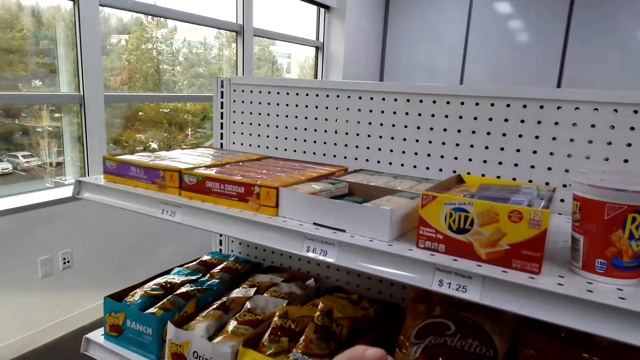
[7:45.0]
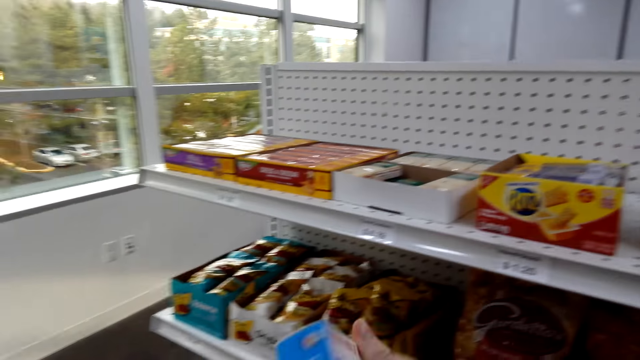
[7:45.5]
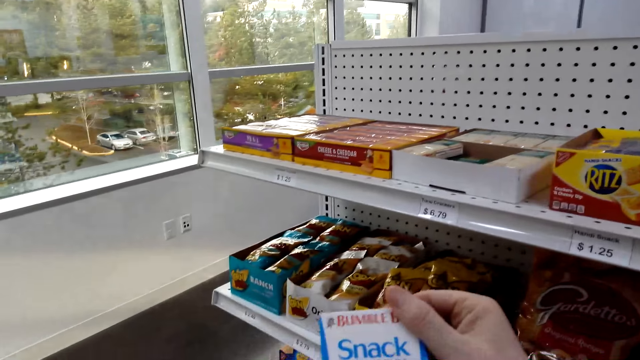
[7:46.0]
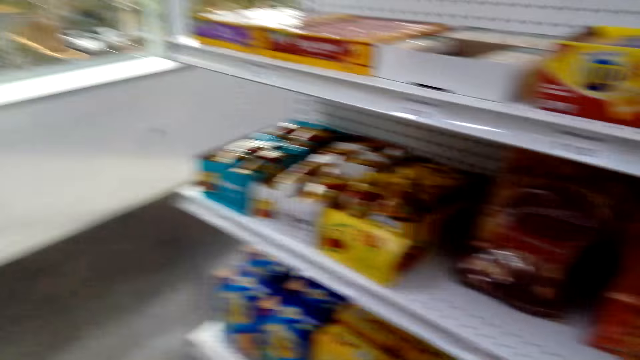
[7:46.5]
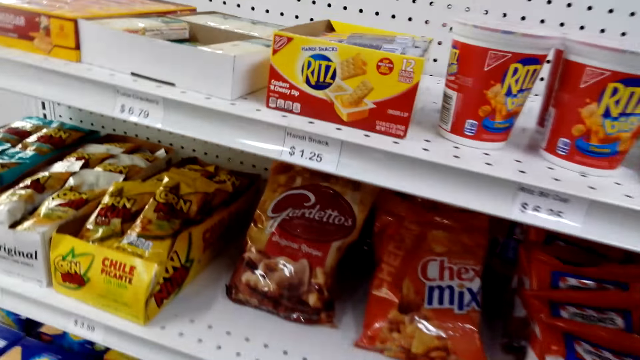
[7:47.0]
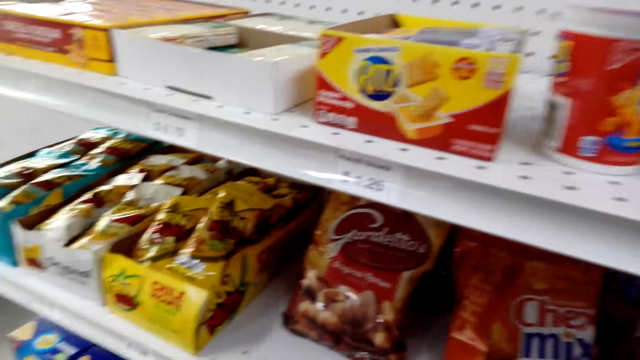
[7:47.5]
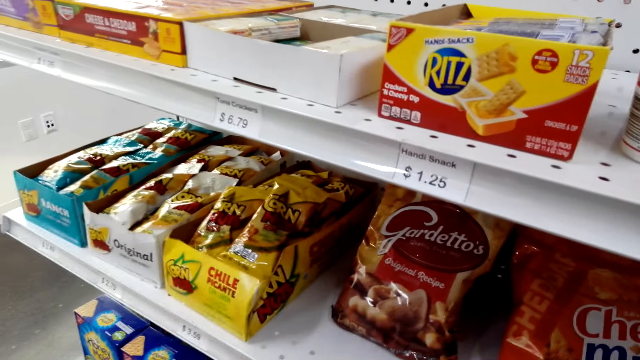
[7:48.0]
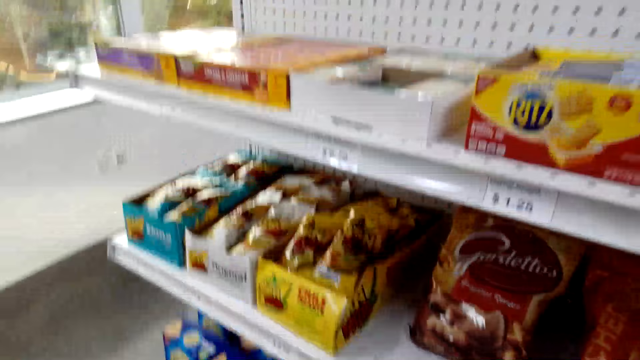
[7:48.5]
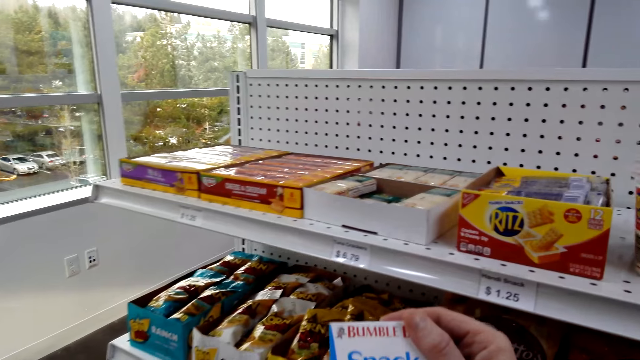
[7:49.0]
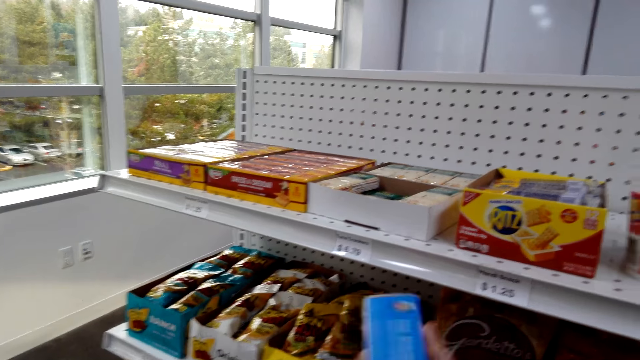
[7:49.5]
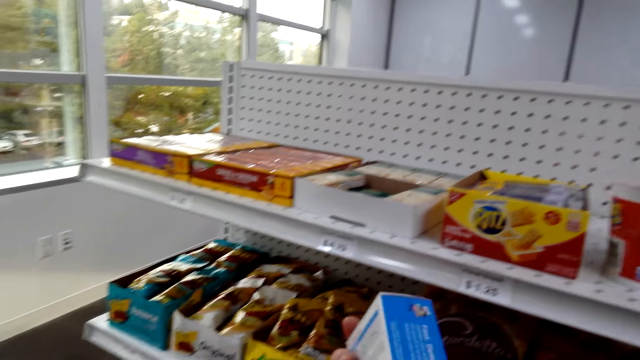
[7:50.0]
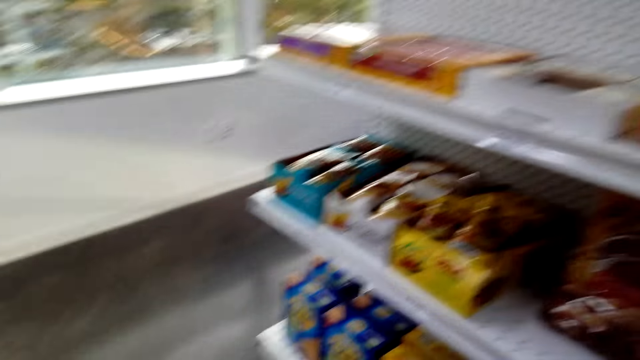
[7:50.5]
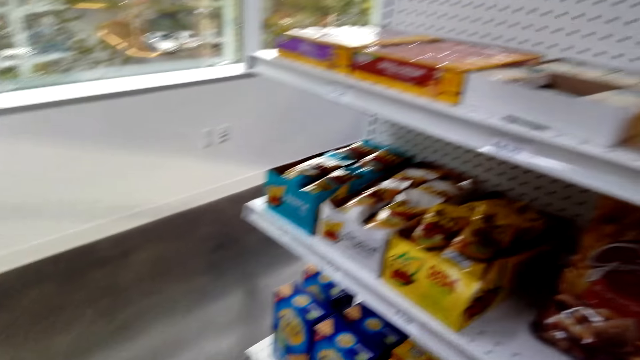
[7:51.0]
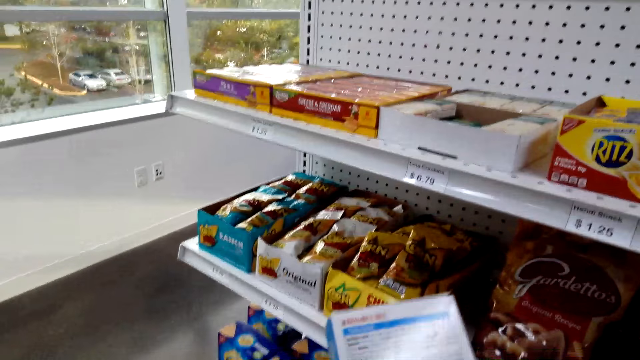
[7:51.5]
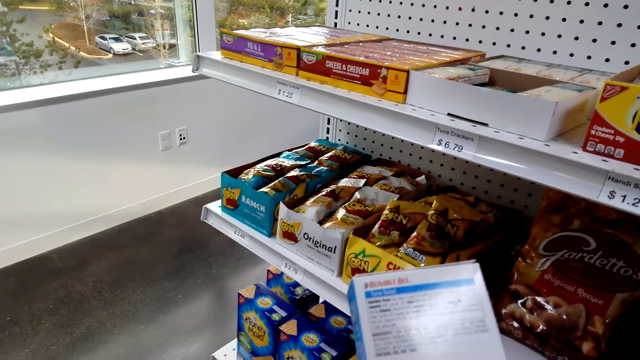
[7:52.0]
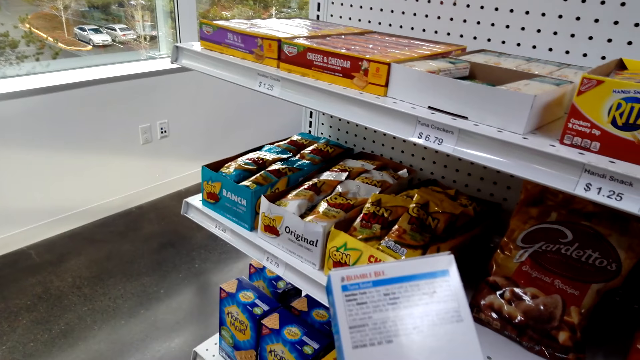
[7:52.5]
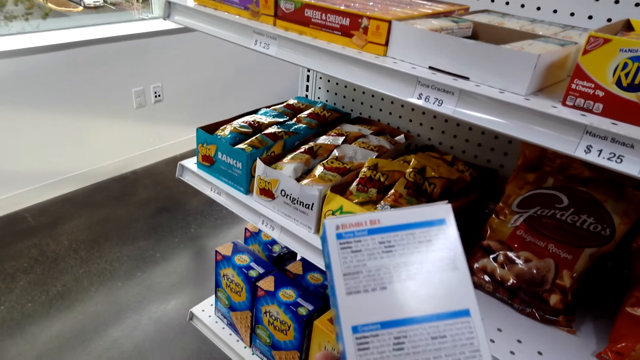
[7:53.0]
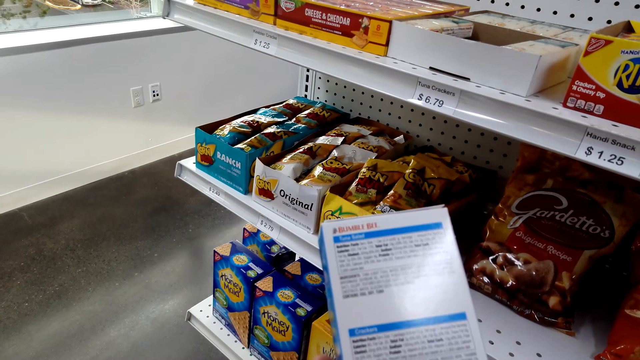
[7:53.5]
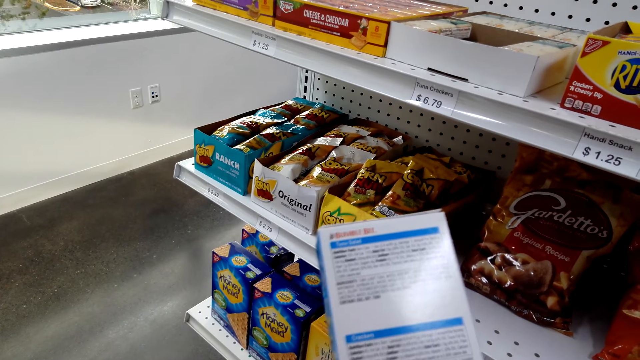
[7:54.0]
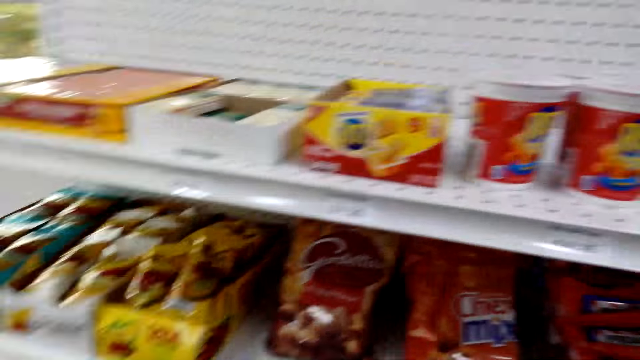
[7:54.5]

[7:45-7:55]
The camera wearer looks at the snack. They hold the snack, pick things, and look at the snack.

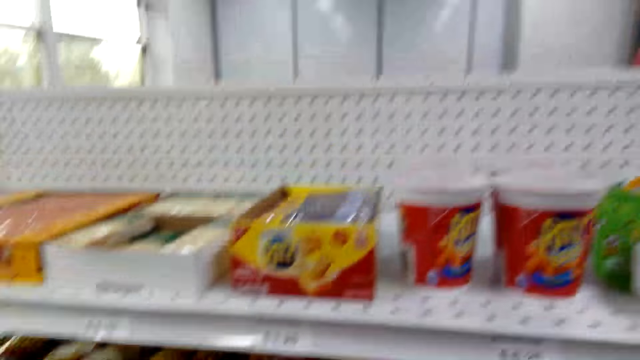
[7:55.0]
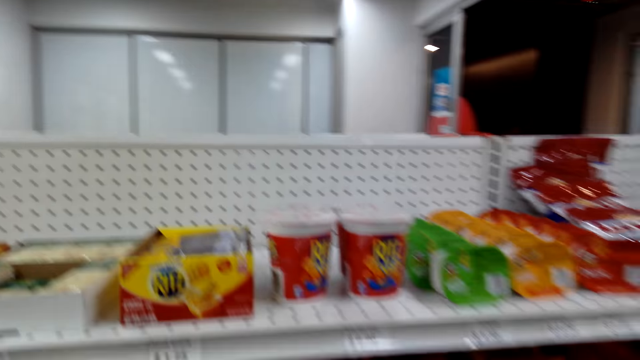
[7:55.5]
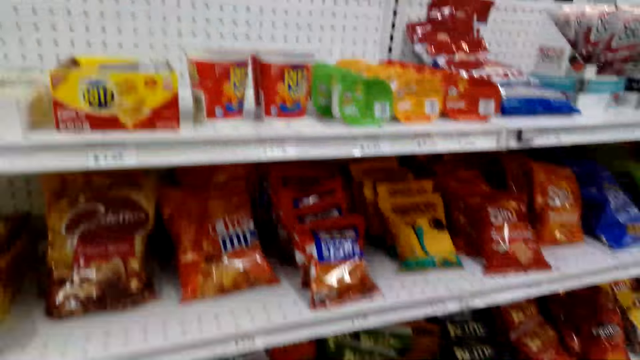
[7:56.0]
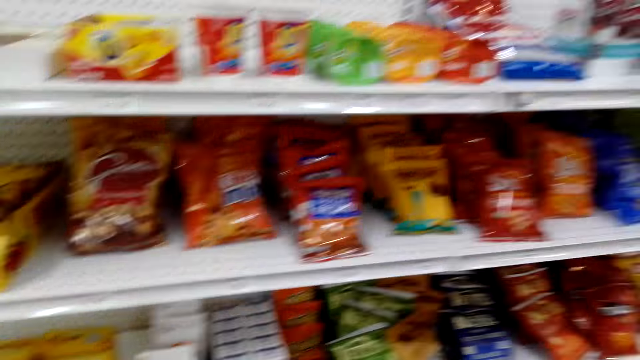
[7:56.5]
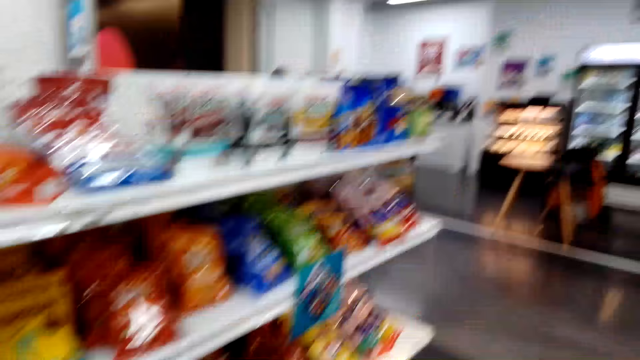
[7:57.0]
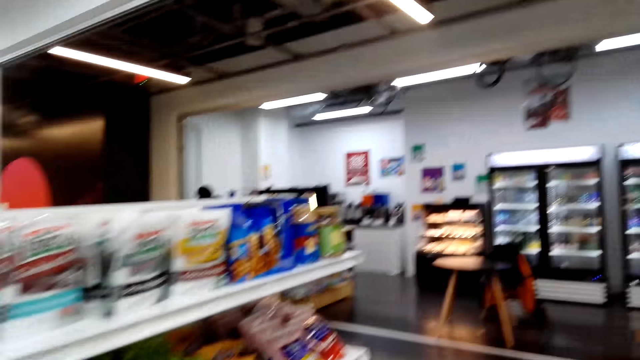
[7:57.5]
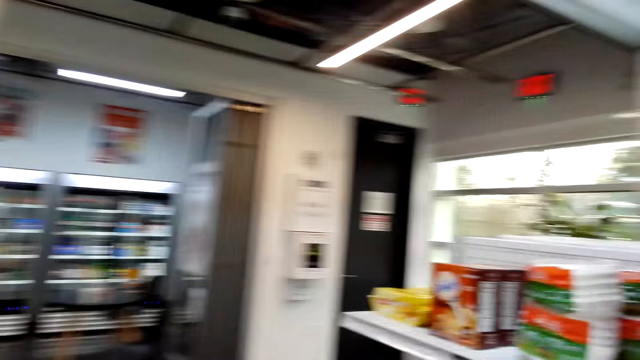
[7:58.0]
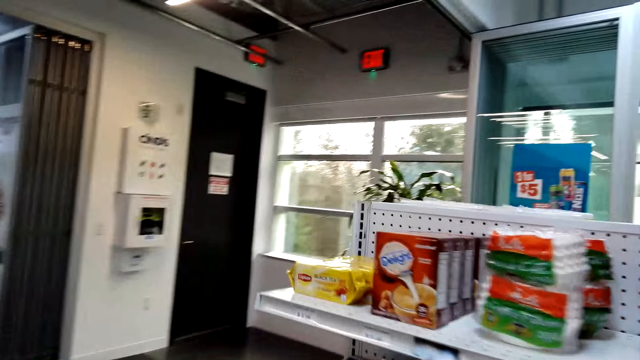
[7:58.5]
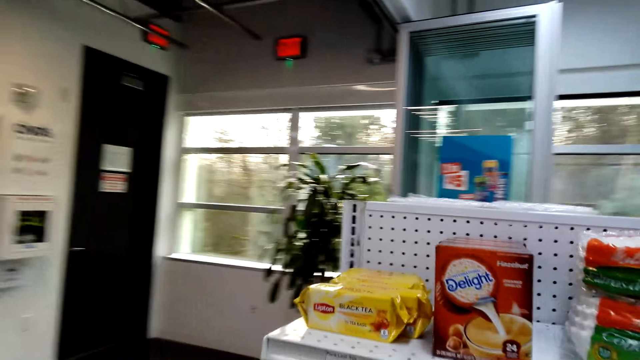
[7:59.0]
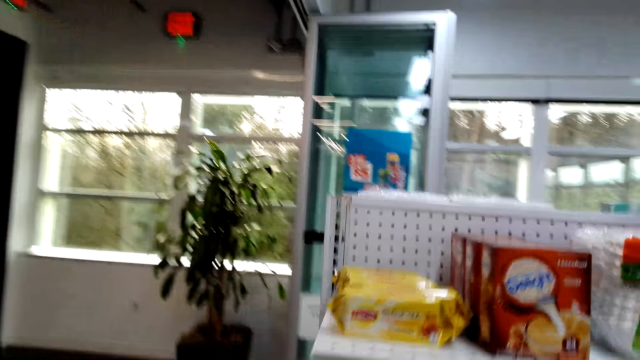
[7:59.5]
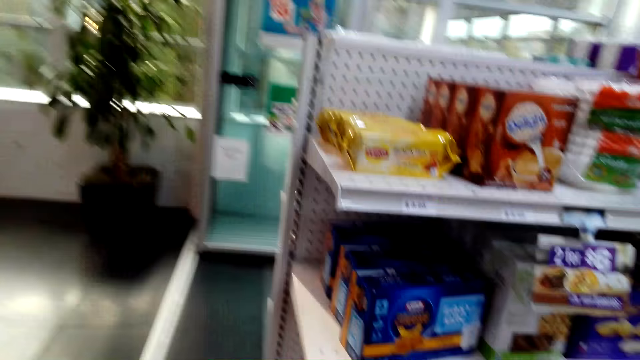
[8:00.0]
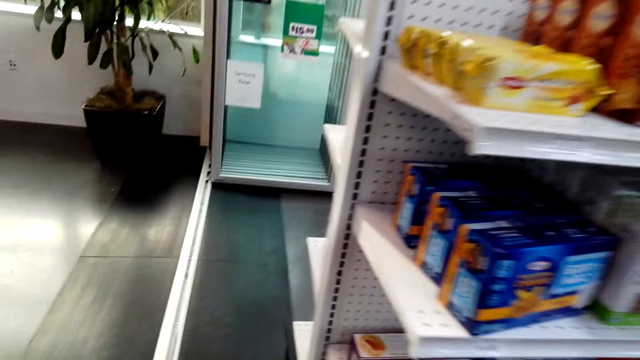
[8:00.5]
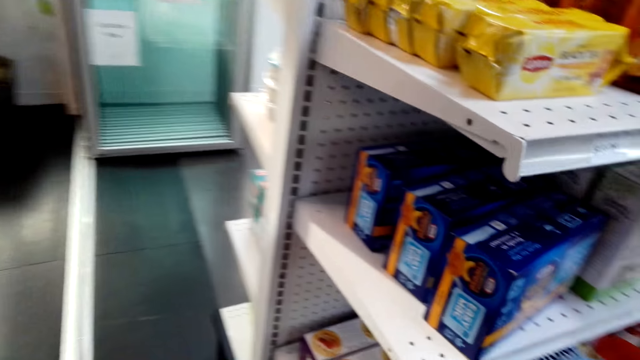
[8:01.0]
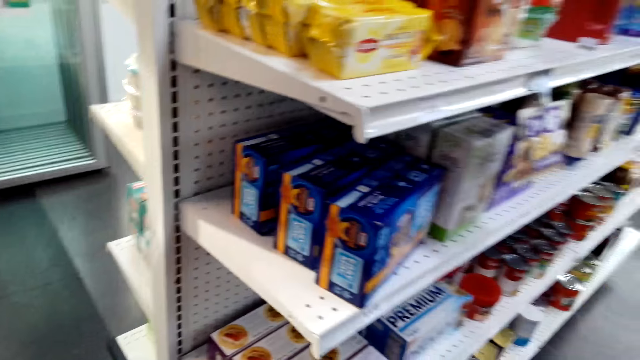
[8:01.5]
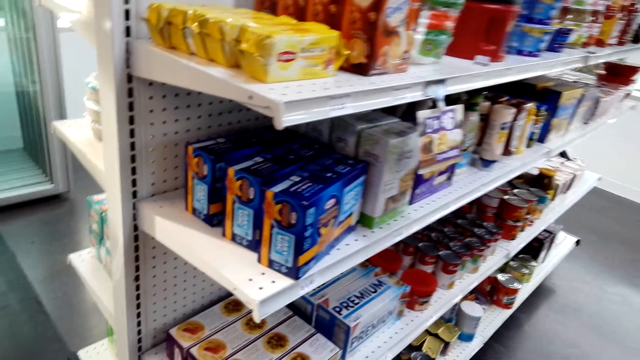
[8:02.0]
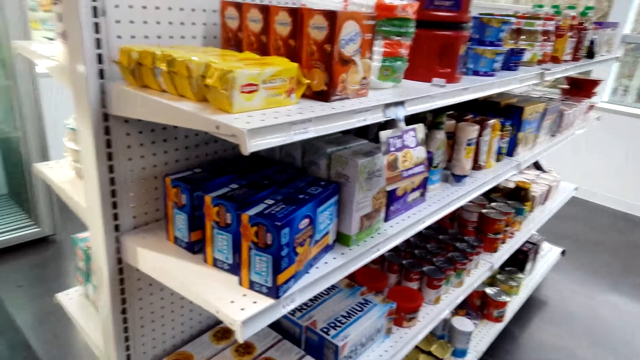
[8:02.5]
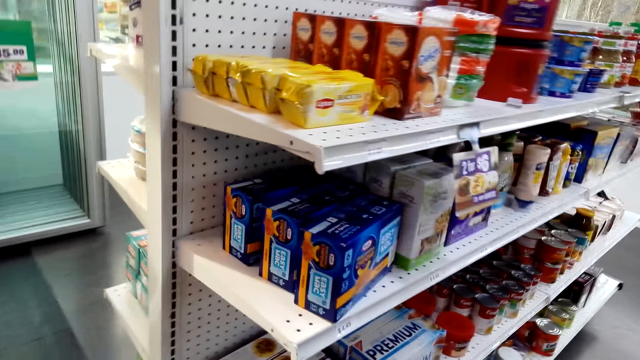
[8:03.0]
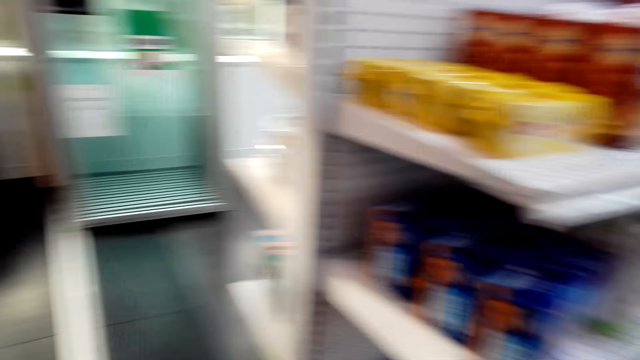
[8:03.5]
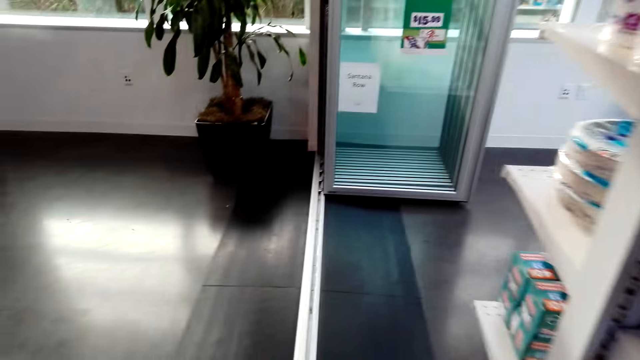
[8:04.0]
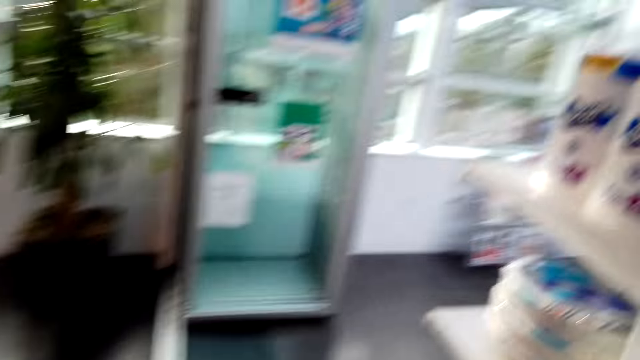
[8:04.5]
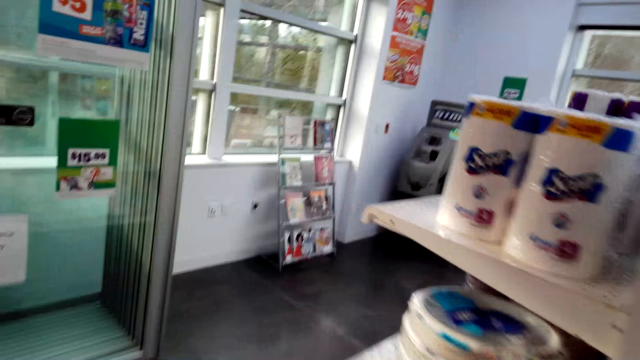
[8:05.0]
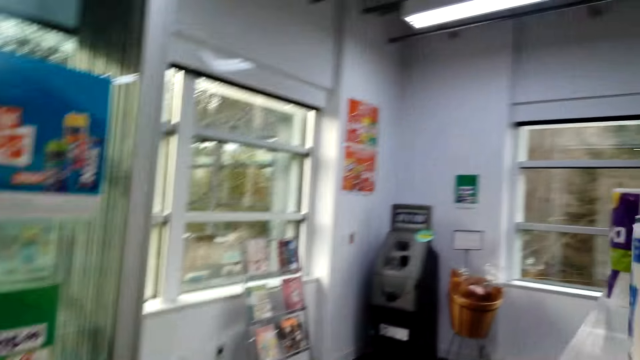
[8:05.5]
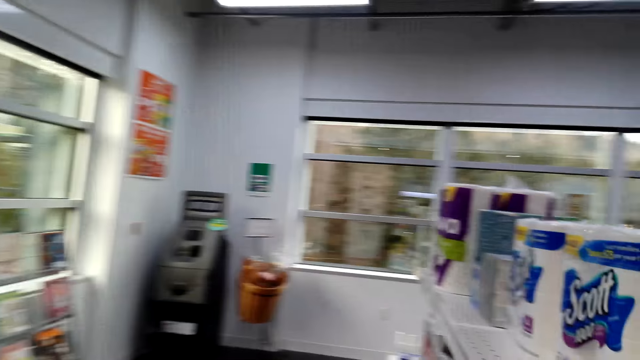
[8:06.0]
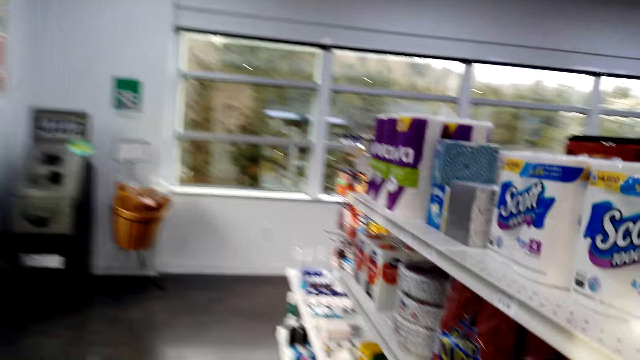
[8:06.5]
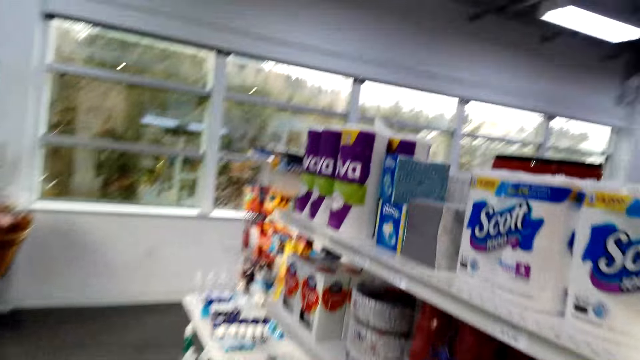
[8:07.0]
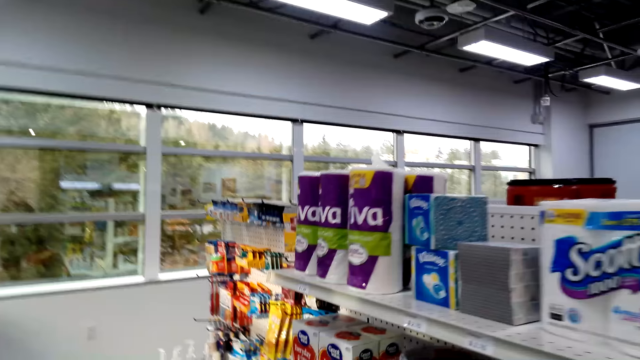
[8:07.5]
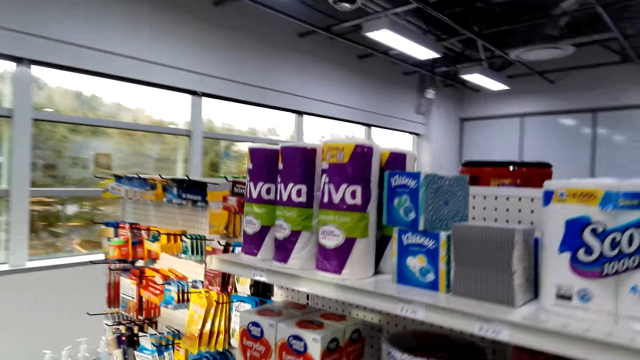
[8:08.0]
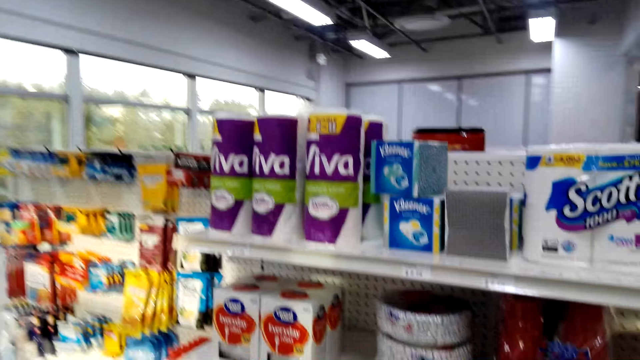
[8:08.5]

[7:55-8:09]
The camera wearer looks at the items on the shelf. They walk beside the shelf. They walk around the supermarket.
